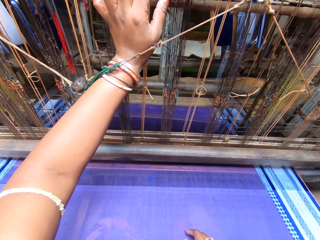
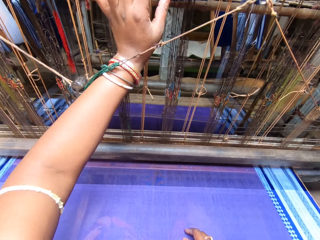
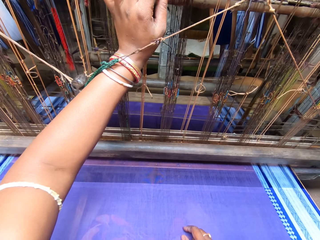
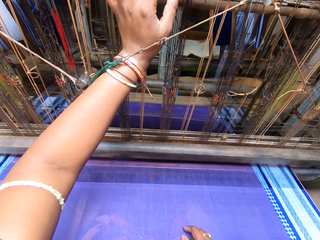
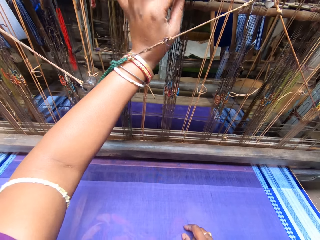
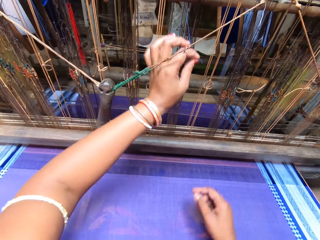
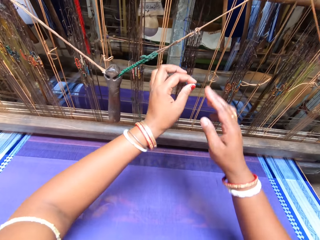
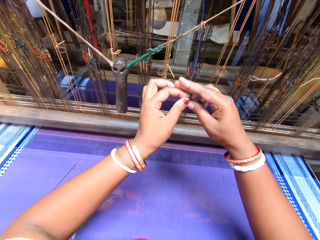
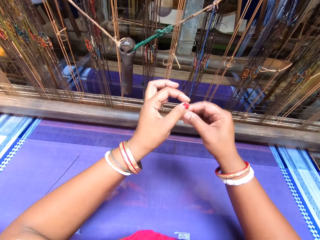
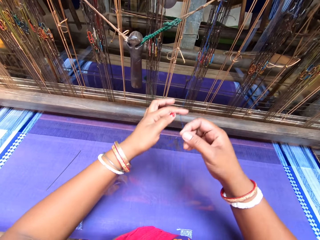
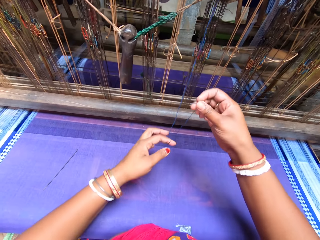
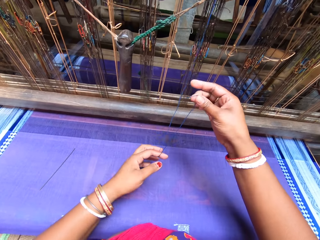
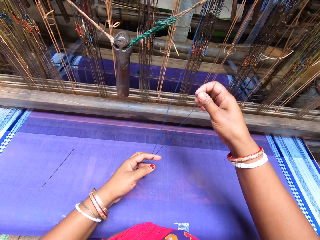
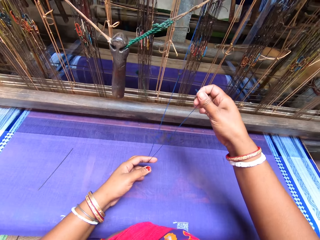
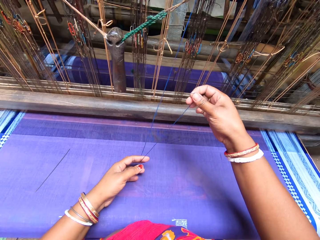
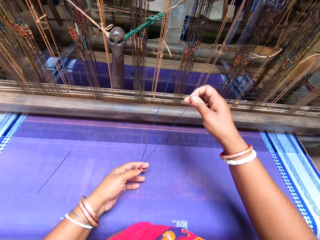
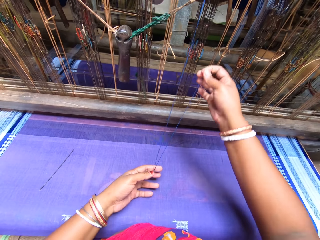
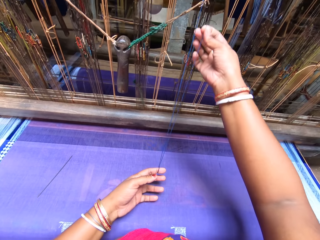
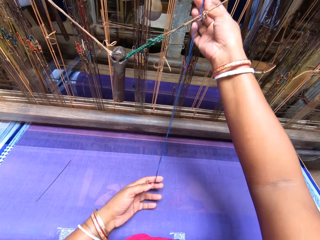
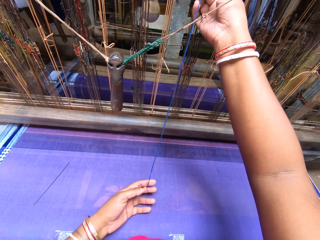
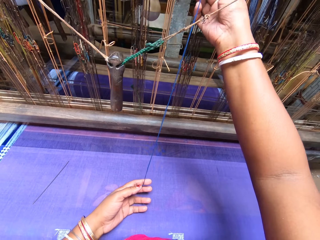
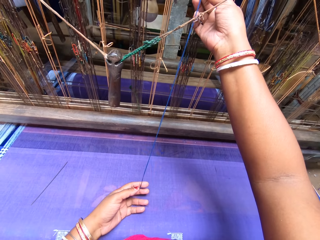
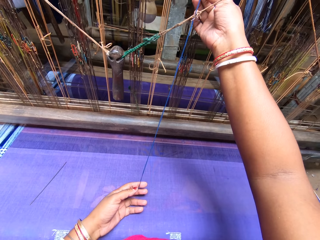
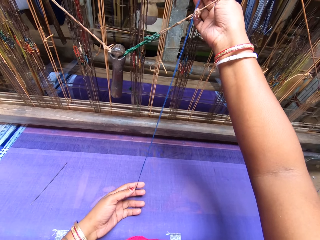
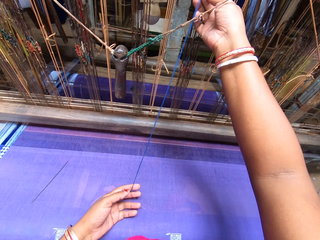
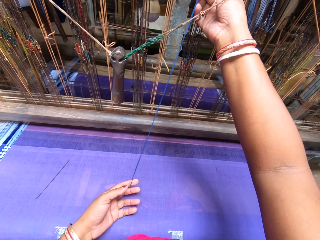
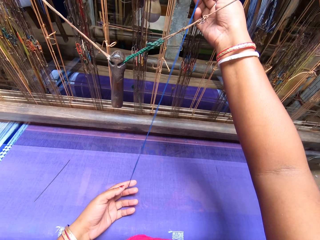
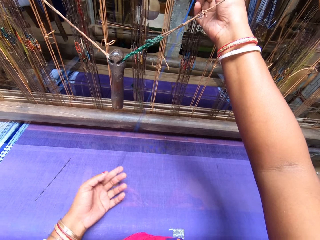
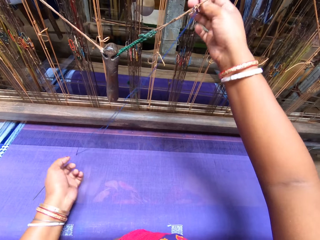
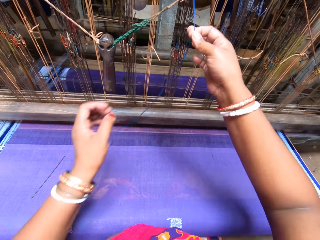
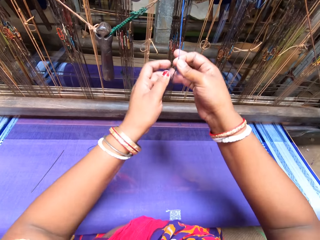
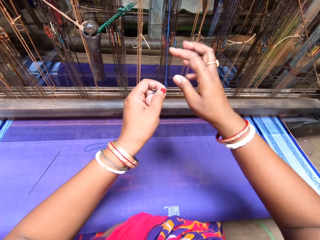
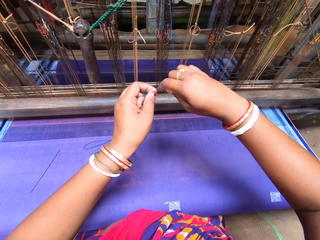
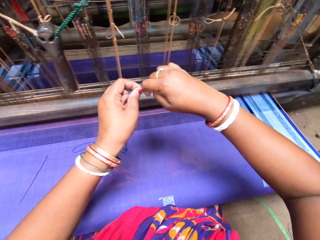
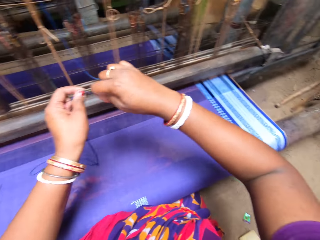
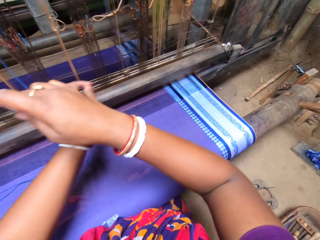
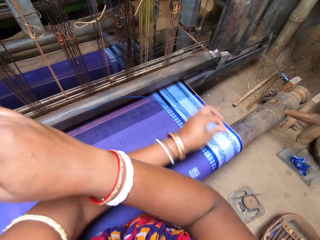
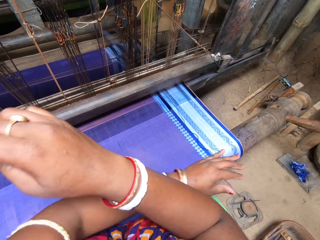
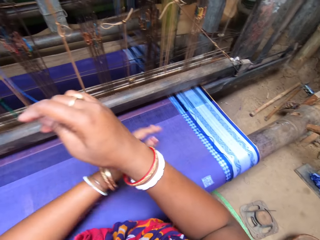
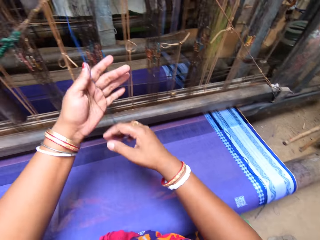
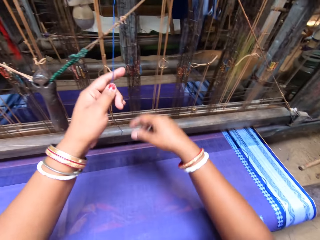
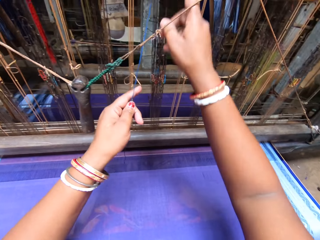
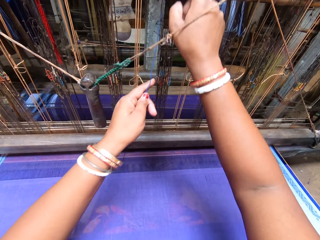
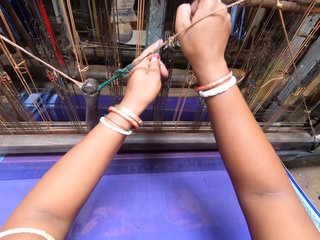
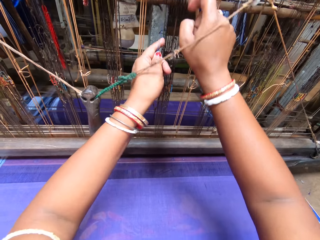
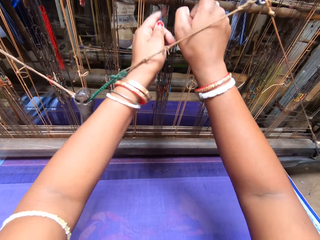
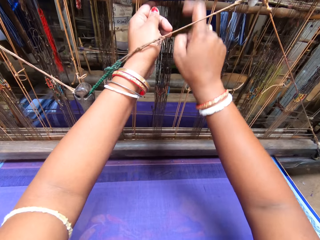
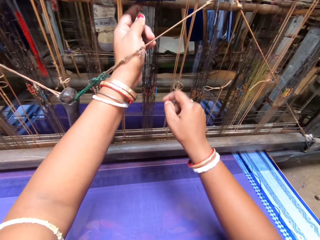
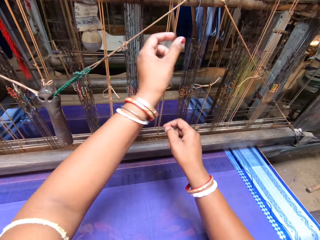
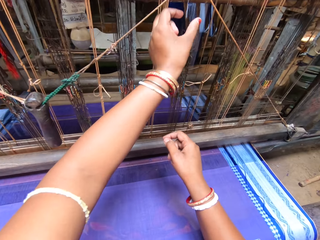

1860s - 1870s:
The camera wearer rolls down a warp thread with both hands. She pulls the string. She cuts the warp thread with her left hand. She drops the warp thread in her left hand. She rolls down the warp thread with both hands.

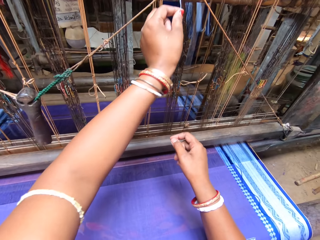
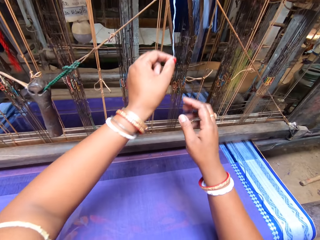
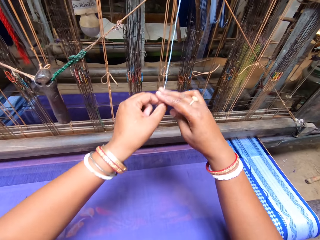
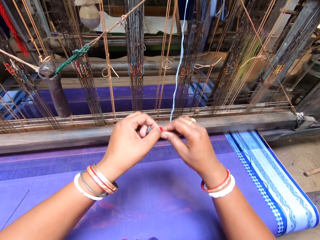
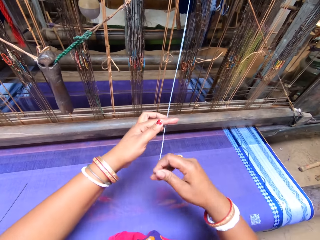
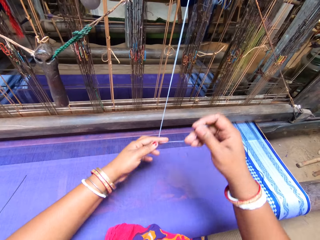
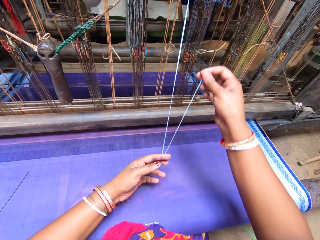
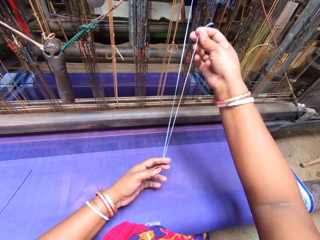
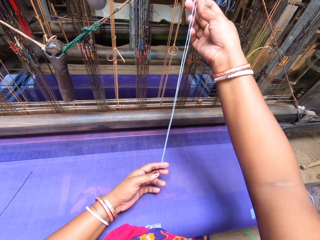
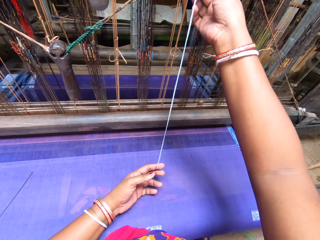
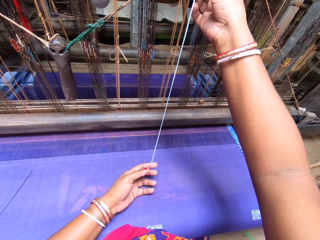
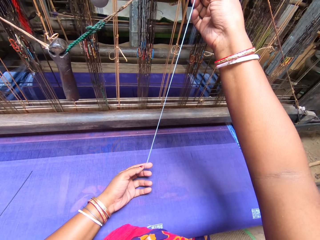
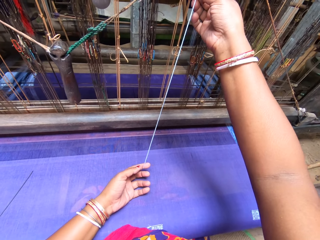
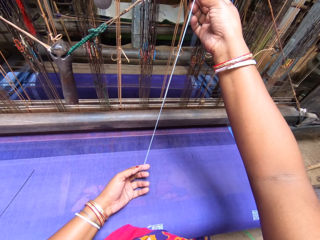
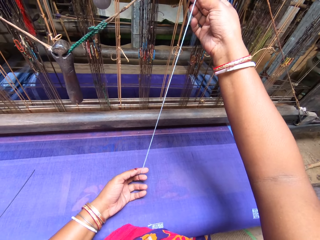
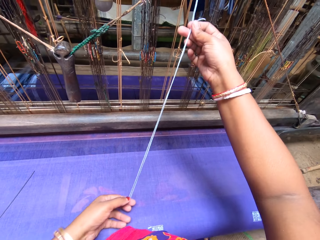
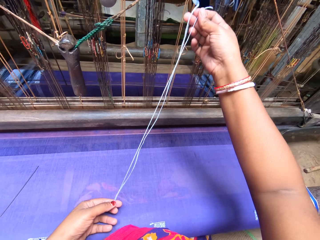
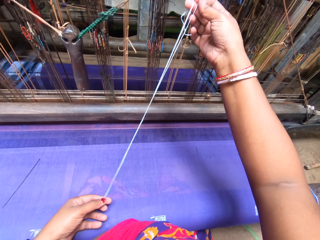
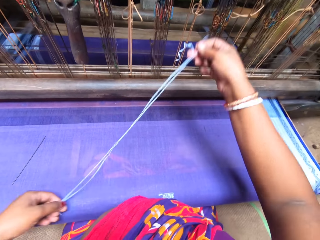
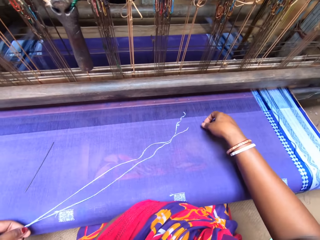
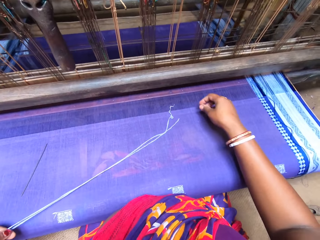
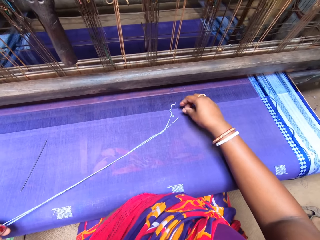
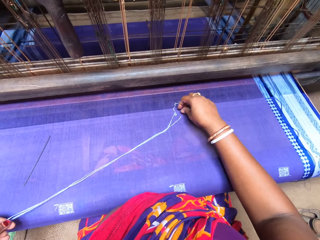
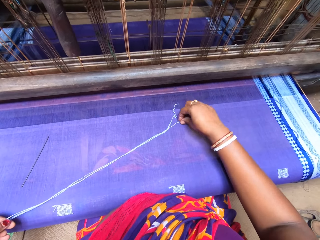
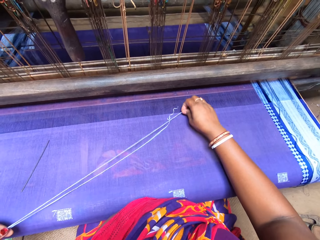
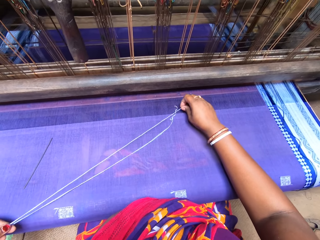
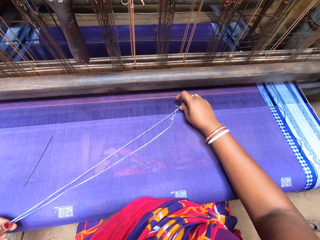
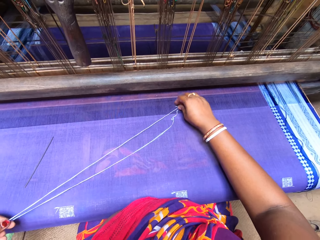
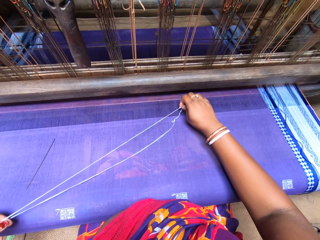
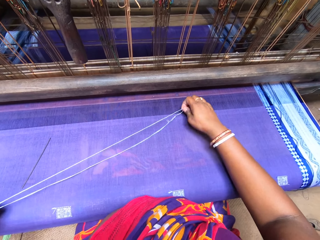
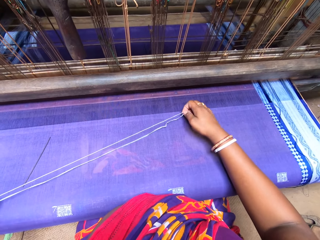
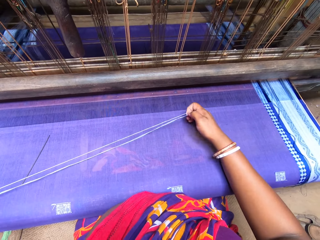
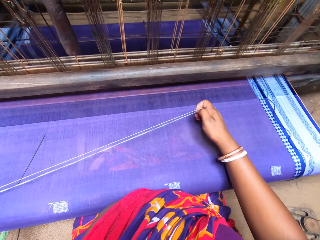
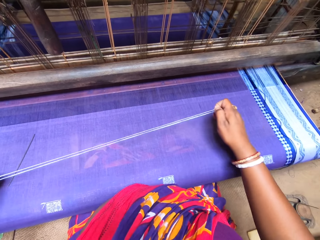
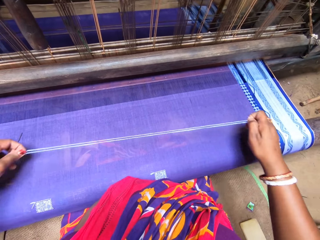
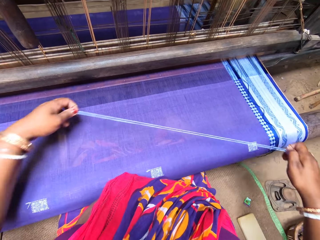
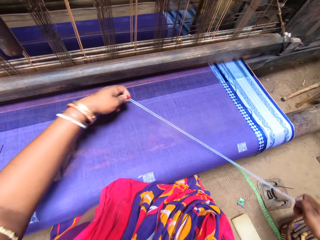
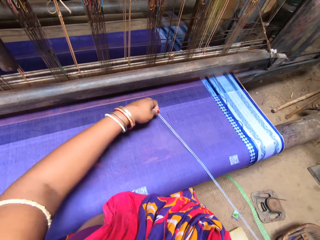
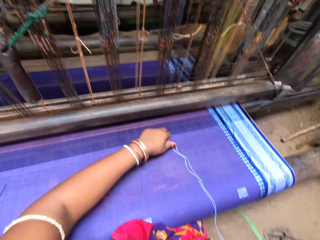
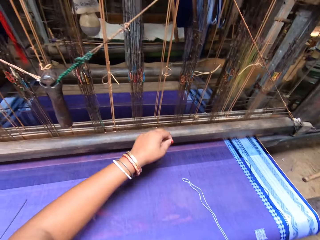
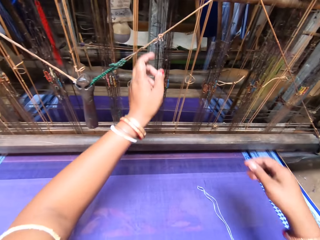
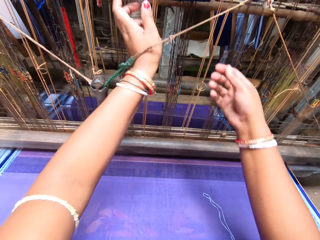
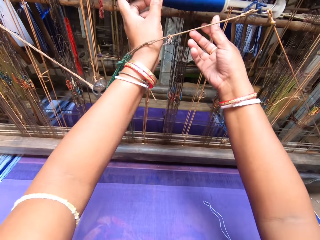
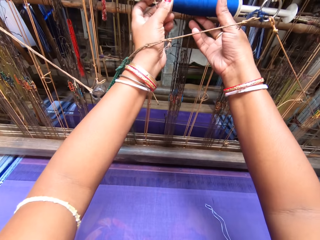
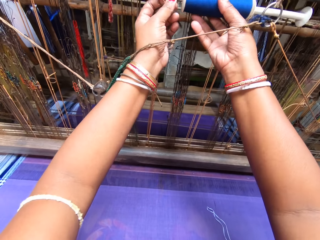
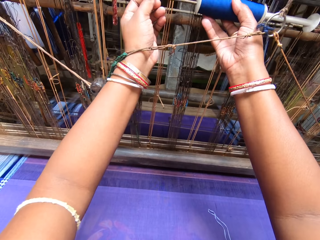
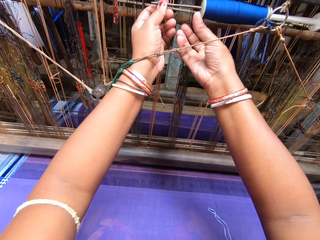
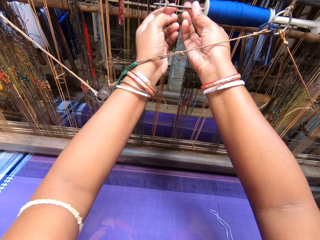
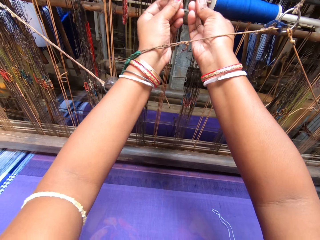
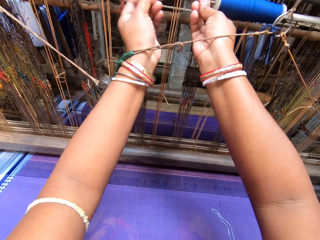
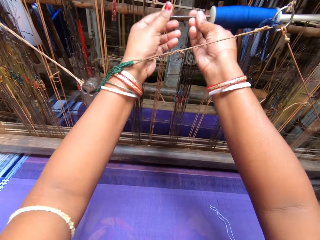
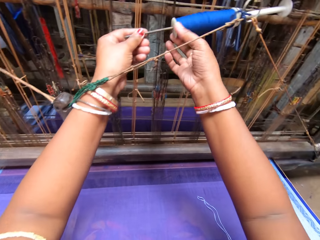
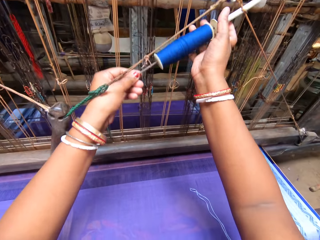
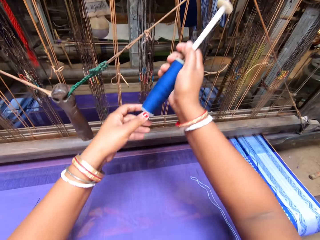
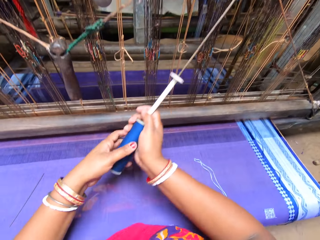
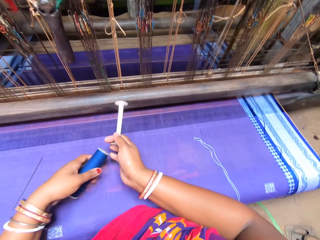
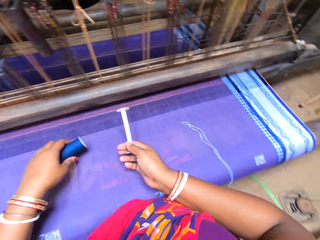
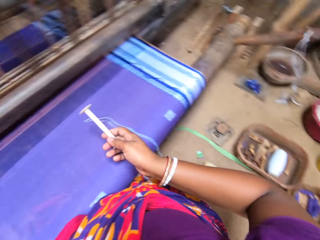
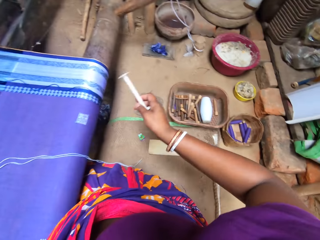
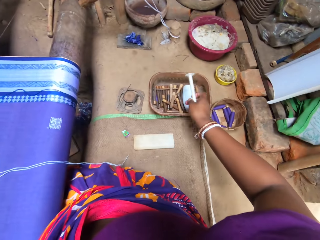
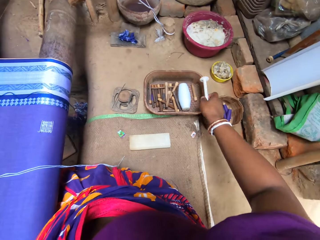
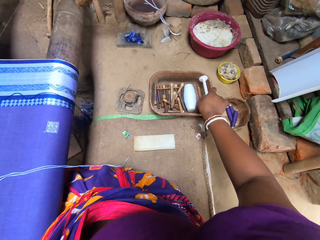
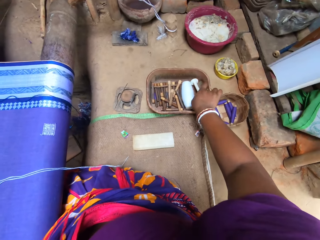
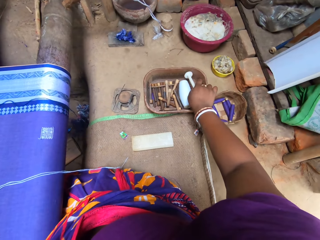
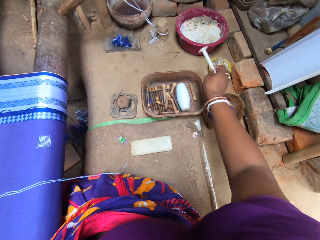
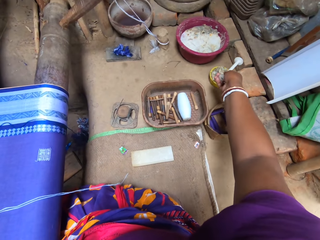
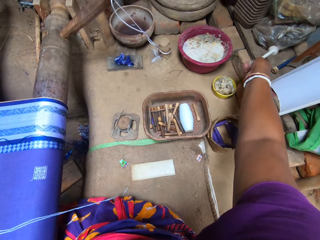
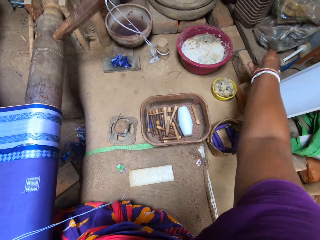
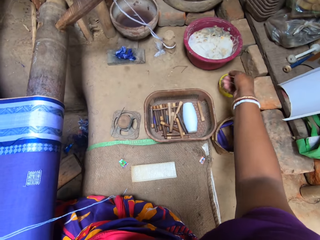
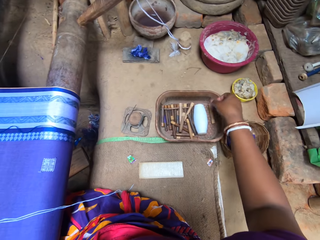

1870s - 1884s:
The camera wearer folds the warp thread into two with both hands. She pulls down the warp thread with her right hand. She straightens the warp thread with her two hands. She lifts the warp thread with both hands. She drops the warp thread with both hands. She grabs a blue warp thread with her right hand. She pulls out a hanging pin from the blue warp thread with her left hand. She pulls out the blue warp thread with her right hand. She drops the thread frame with her right hand.
